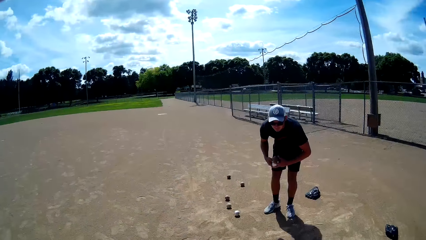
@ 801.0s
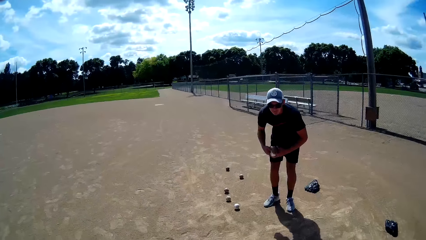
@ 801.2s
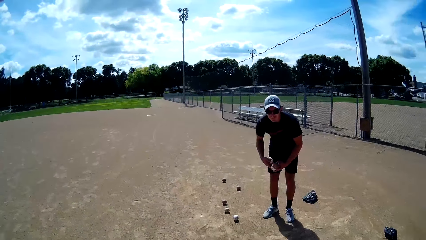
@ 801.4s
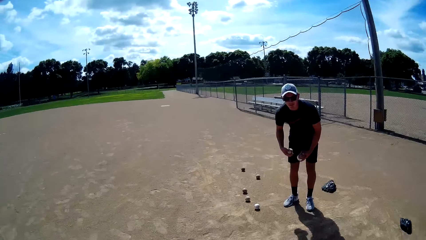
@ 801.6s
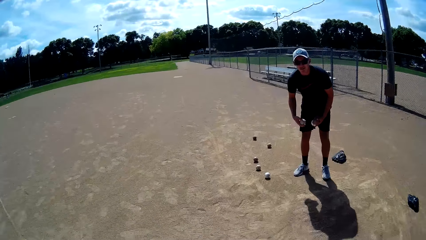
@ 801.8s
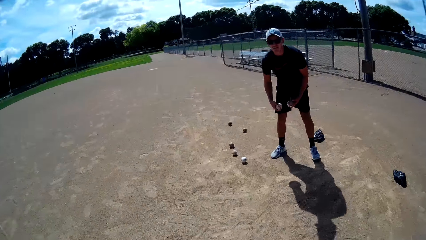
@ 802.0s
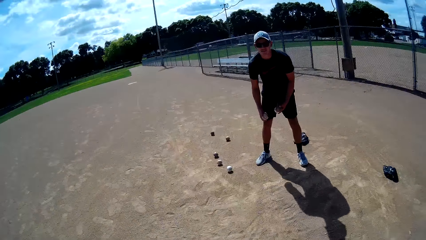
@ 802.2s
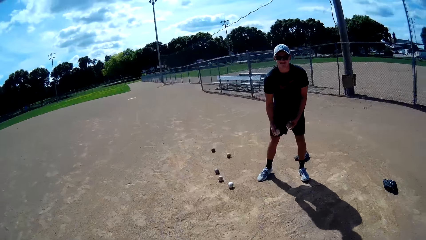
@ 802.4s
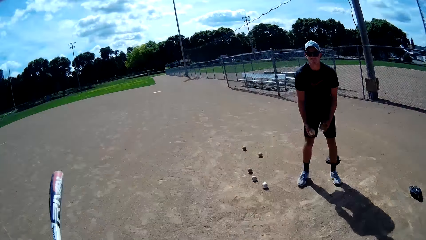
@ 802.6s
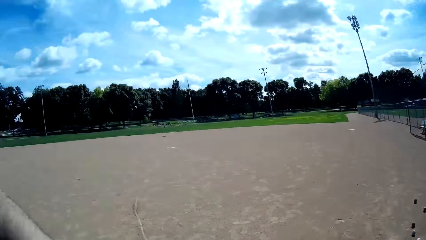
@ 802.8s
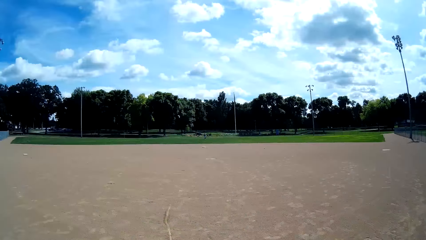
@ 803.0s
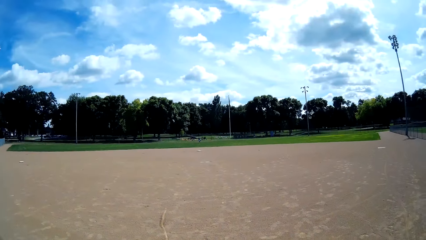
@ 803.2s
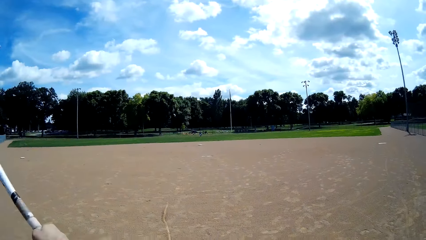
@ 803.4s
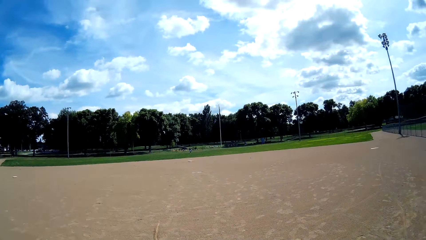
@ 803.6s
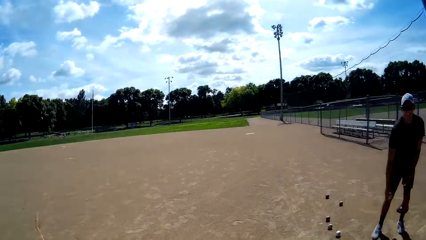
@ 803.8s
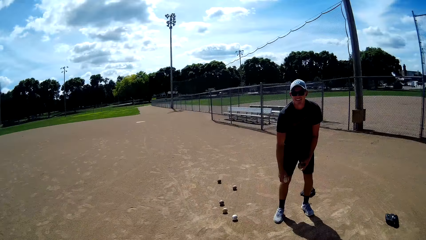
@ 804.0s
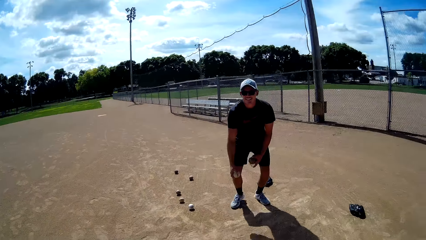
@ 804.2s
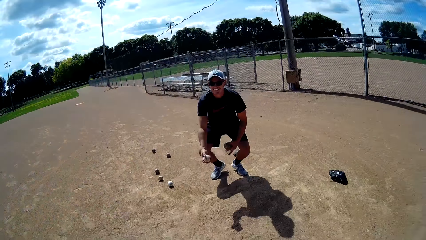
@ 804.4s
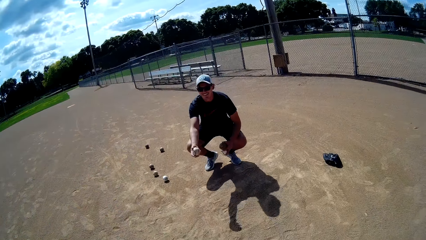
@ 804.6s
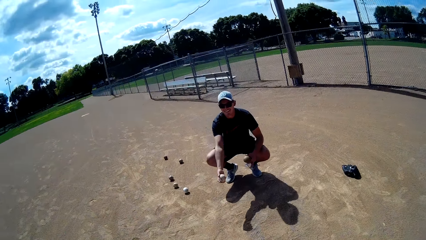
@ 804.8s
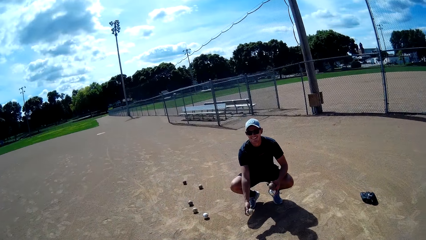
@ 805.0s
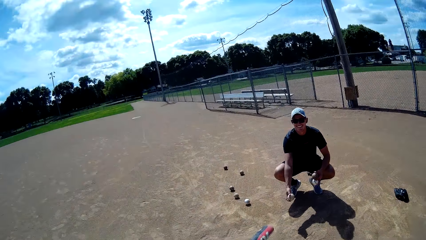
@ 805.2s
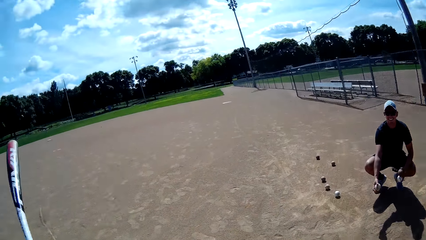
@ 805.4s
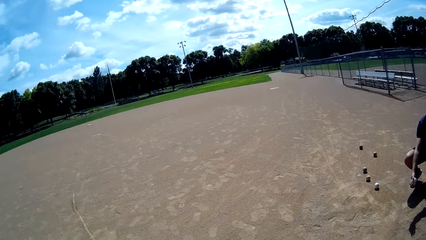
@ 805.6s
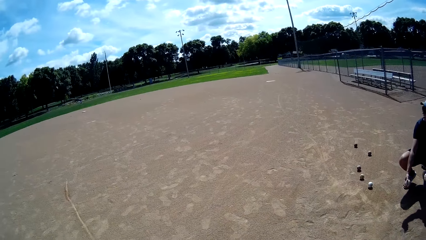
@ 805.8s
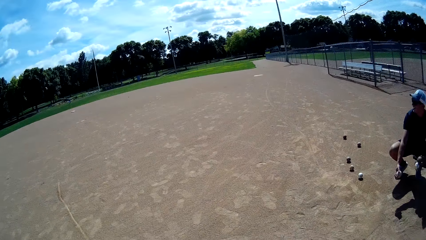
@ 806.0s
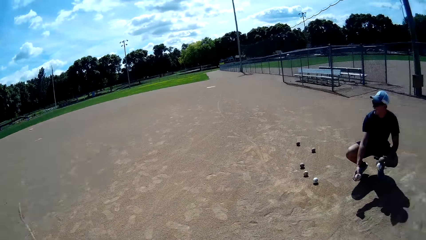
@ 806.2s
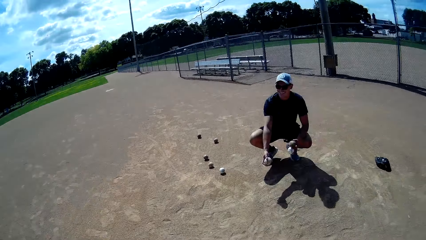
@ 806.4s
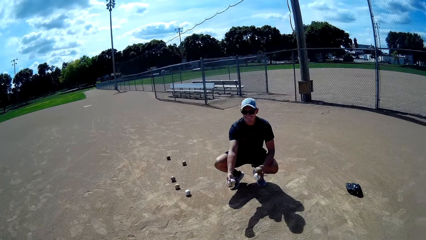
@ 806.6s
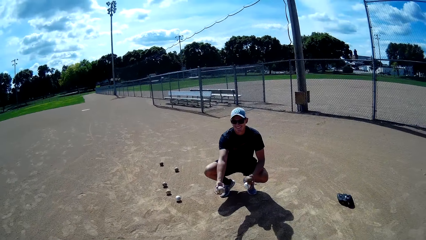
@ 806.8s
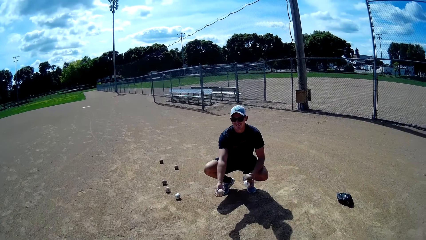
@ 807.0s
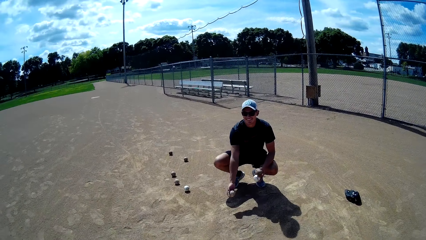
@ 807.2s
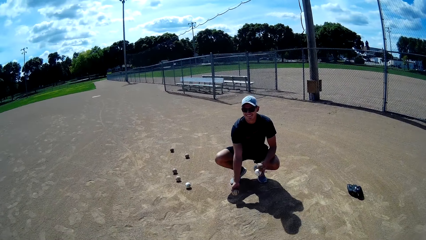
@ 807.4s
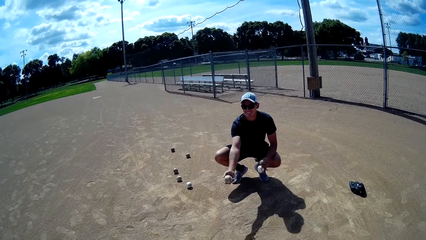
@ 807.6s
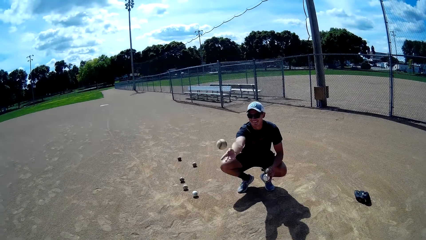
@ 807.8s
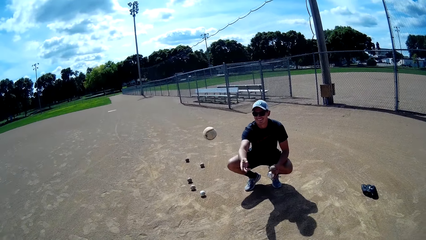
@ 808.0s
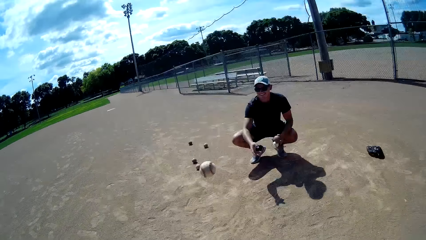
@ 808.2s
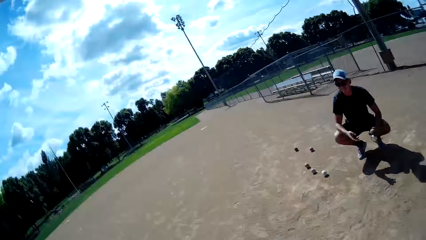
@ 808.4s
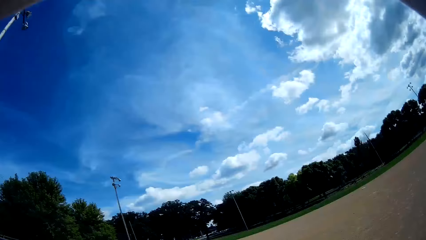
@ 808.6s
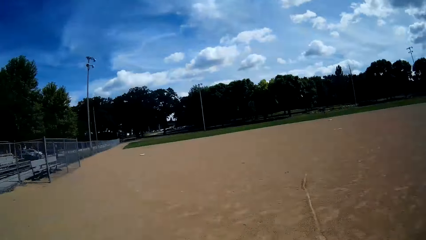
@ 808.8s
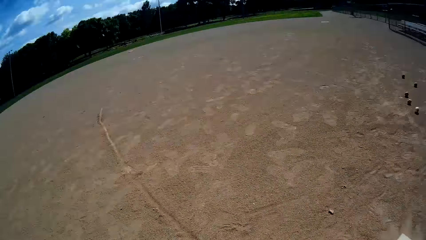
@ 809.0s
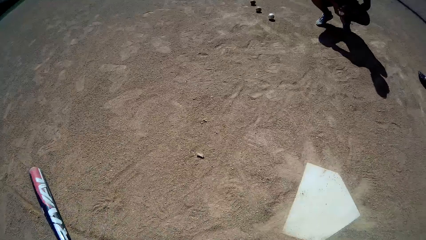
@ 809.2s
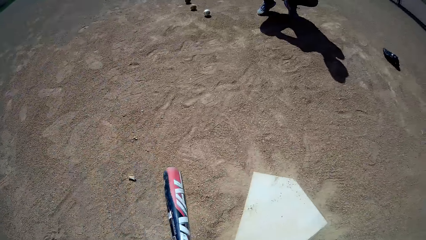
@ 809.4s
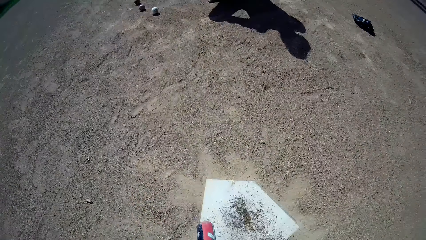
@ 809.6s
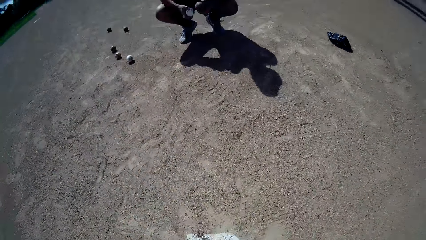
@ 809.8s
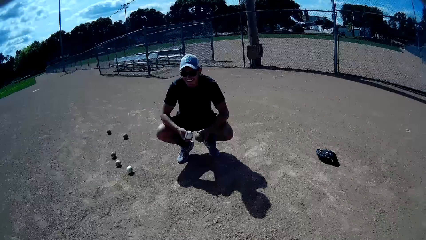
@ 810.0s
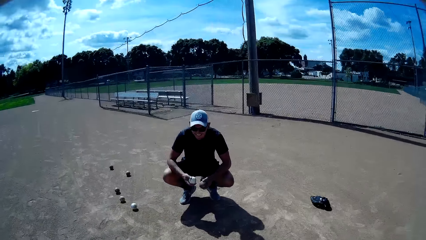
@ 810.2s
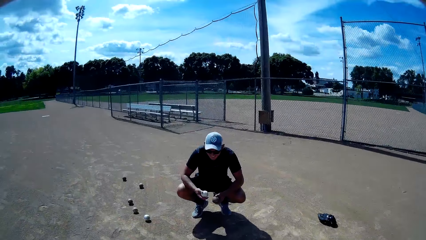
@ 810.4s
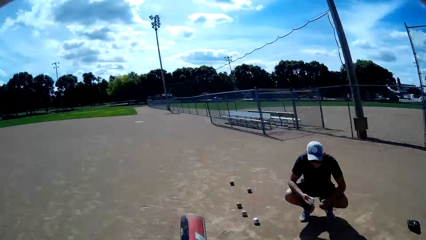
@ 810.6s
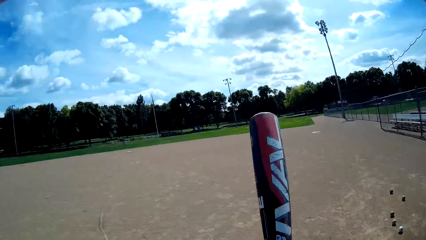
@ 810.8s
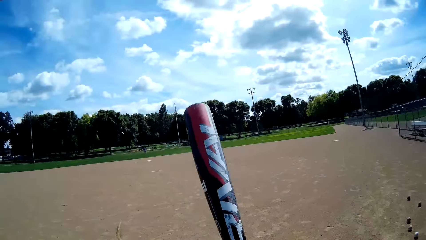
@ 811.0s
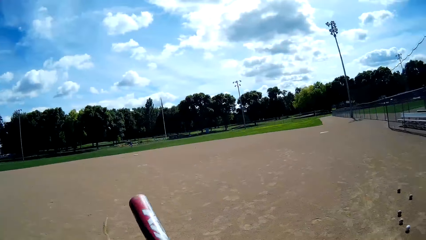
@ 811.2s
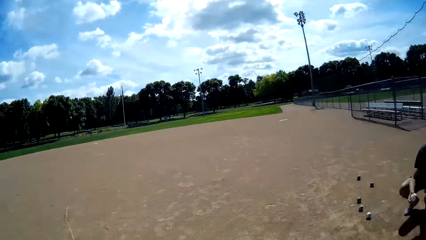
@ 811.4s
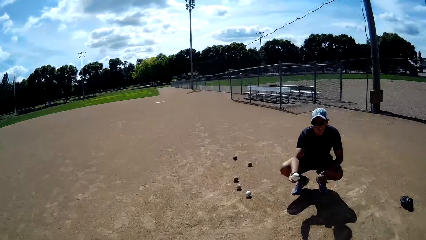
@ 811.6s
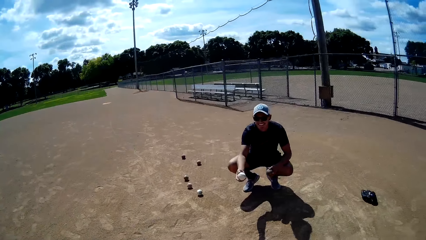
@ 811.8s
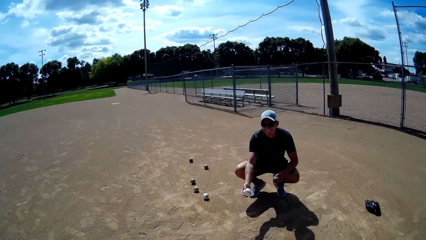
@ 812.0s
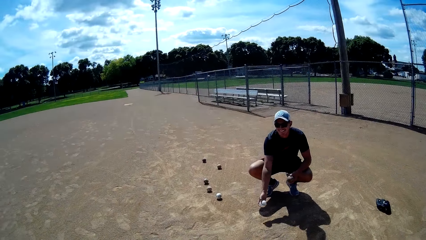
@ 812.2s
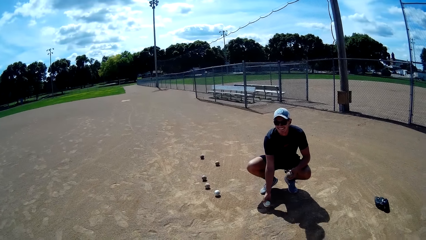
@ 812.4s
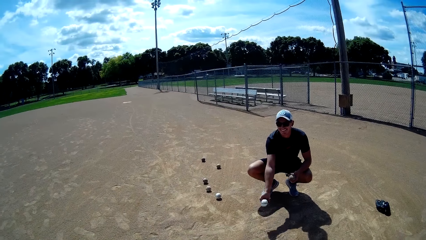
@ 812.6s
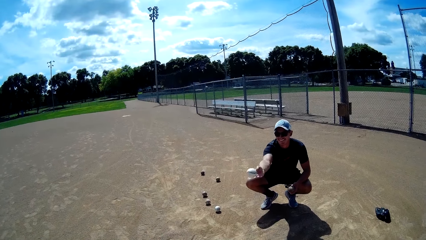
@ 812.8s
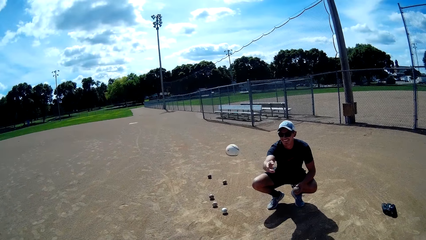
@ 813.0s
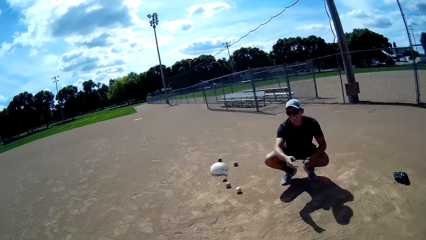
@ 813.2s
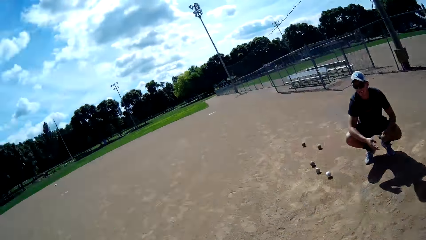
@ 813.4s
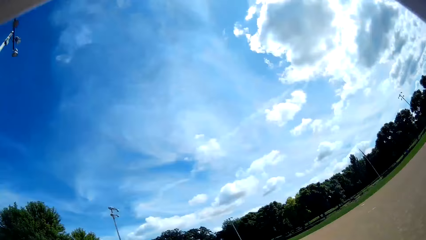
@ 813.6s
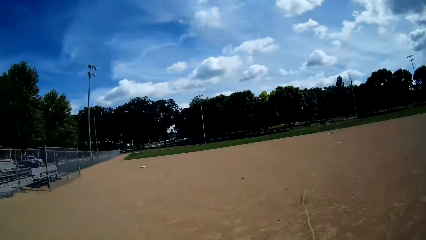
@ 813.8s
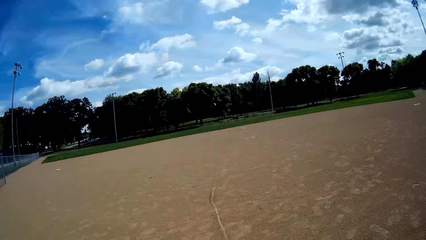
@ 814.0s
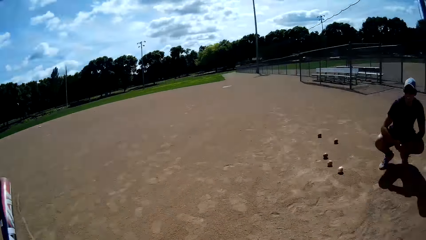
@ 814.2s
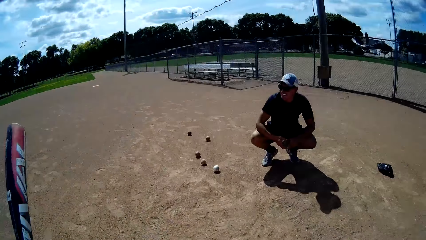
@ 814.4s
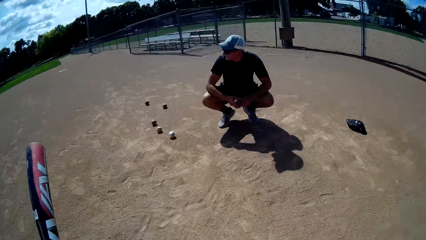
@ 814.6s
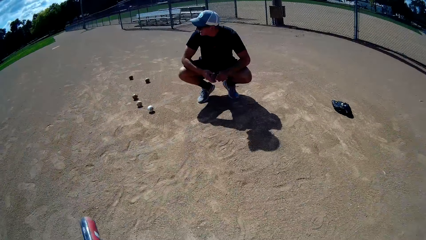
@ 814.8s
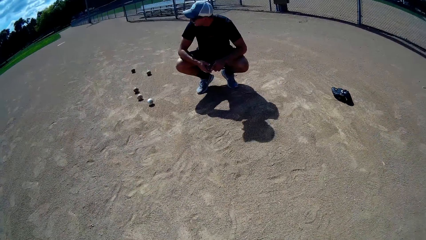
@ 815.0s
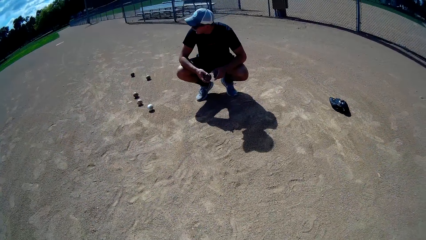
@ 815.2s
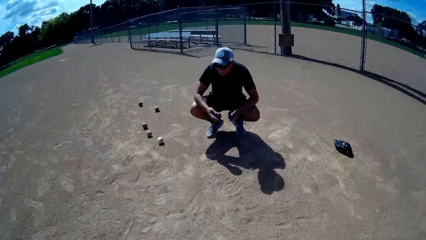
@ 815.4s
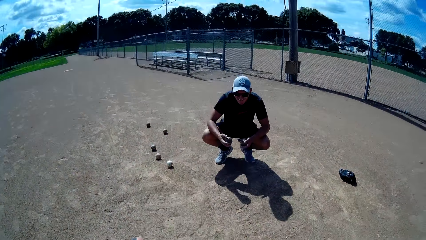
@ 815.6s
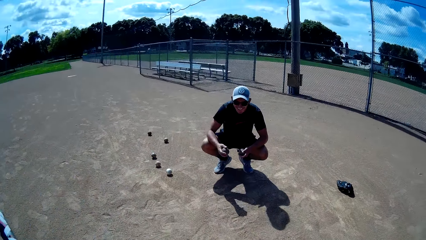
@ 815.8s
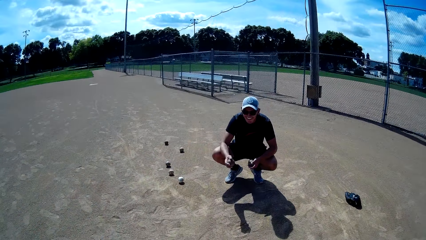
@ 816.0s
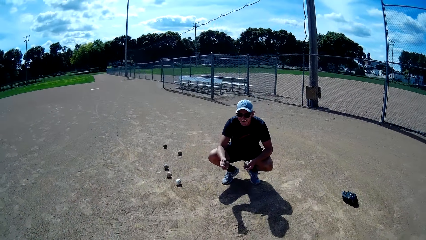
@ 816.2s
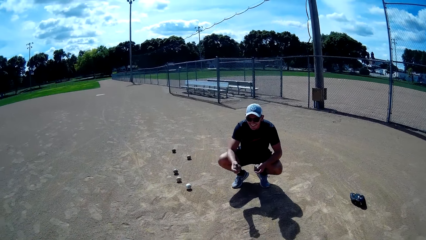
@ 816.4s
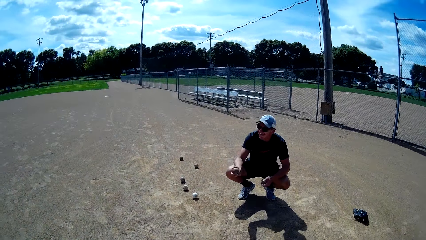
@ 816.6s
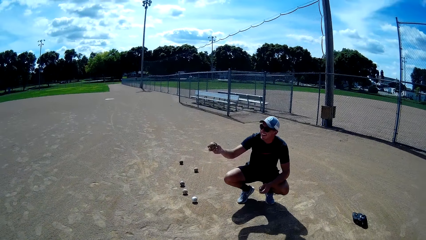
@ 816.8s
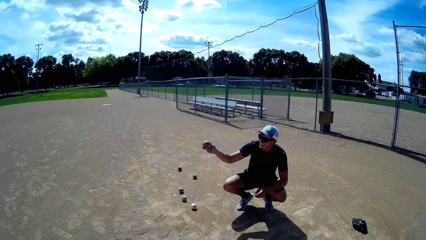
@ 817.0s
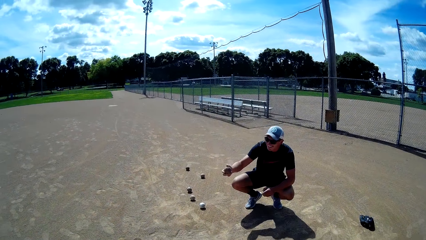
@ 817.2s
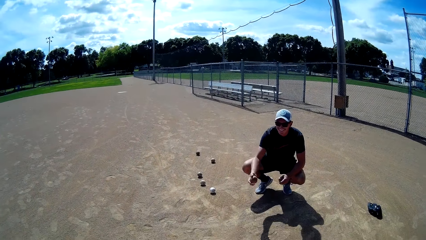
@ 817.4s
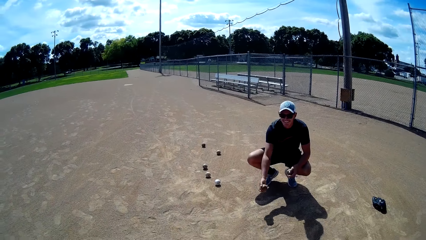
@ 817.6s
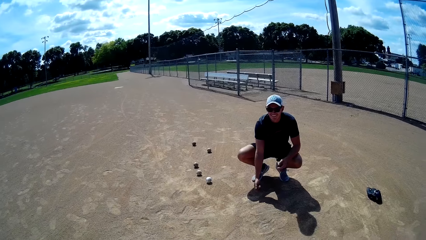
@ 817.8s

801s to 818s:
A man speaks to the camera wearer and looks at the camera wearer. The camera wearer lifts the baseball bat. The man squats. The camera wearer speaks to the man. The man throws a baseball to the camera wearer. The camera wearer hits the ball and looks at the man. The man throws a baseball to the camera wearer. The camera wearer hits the ball, looks around and looks at the man.
